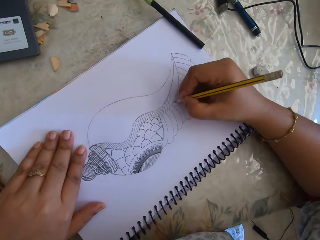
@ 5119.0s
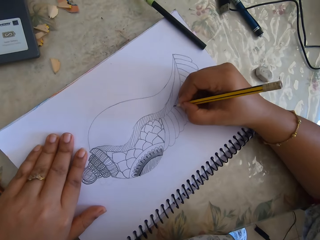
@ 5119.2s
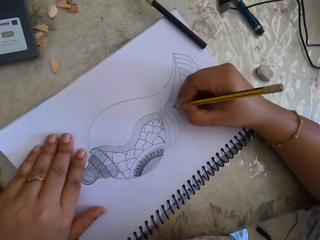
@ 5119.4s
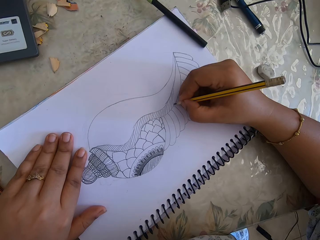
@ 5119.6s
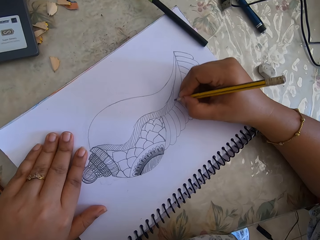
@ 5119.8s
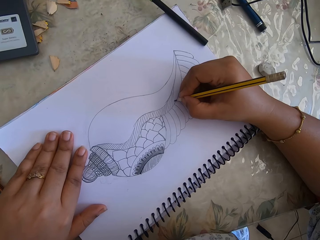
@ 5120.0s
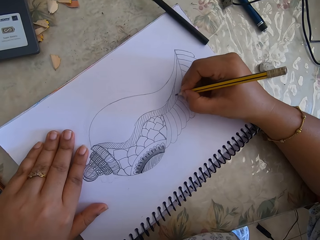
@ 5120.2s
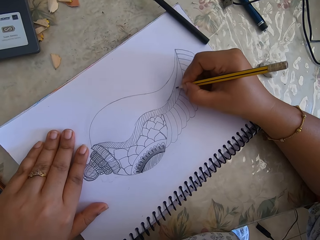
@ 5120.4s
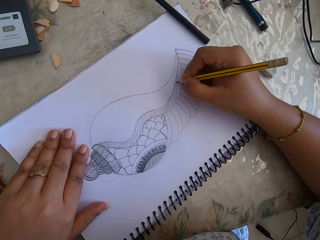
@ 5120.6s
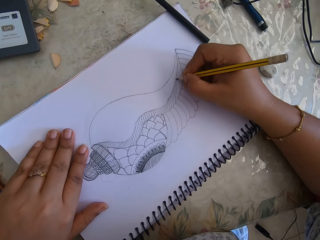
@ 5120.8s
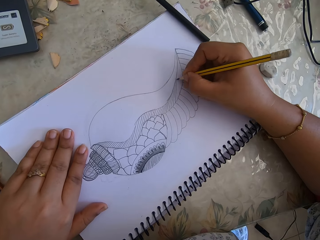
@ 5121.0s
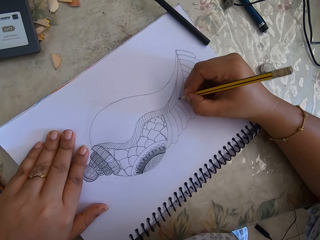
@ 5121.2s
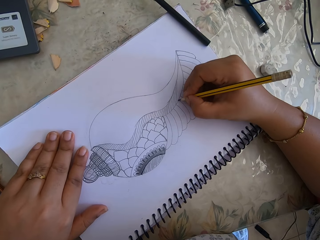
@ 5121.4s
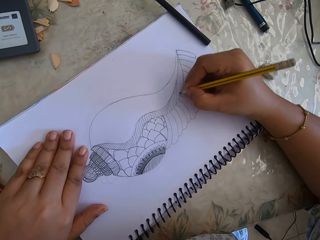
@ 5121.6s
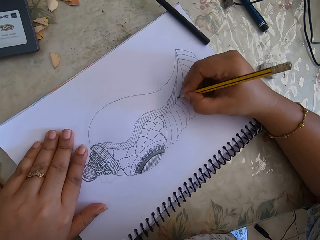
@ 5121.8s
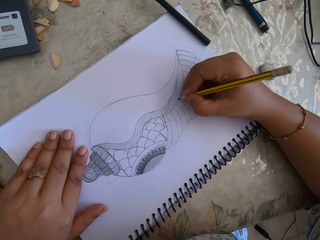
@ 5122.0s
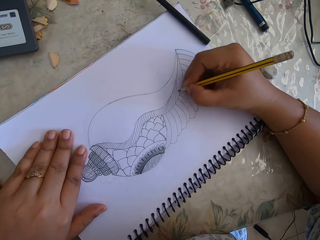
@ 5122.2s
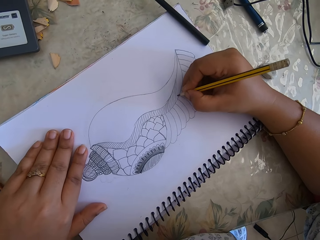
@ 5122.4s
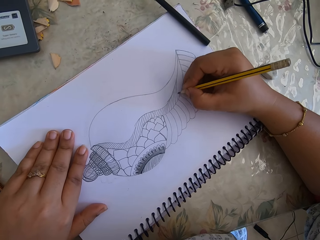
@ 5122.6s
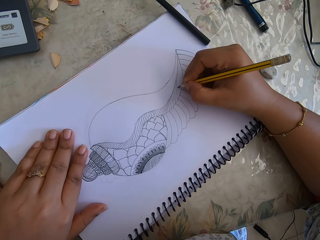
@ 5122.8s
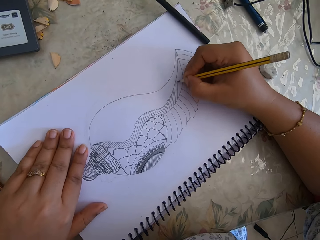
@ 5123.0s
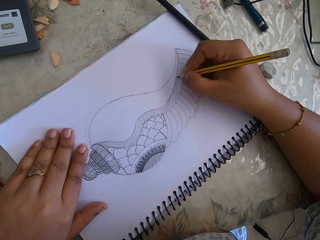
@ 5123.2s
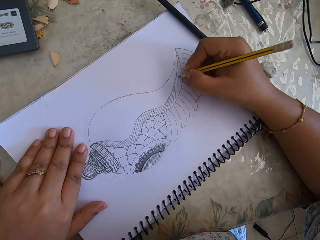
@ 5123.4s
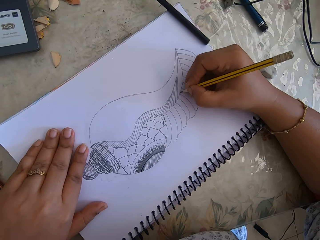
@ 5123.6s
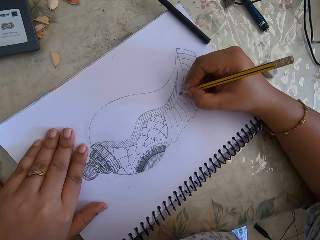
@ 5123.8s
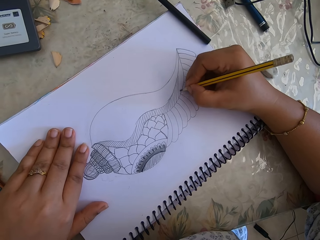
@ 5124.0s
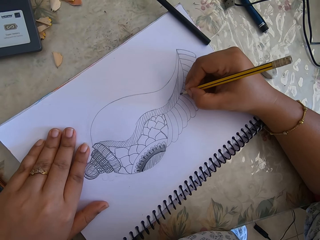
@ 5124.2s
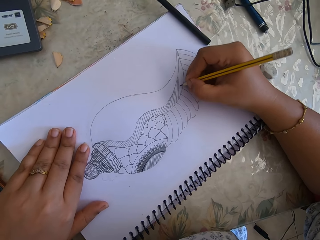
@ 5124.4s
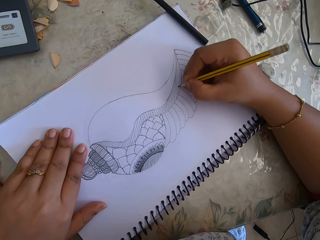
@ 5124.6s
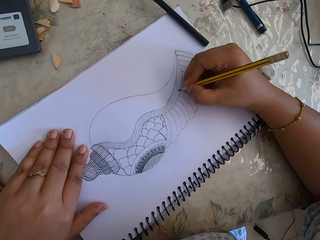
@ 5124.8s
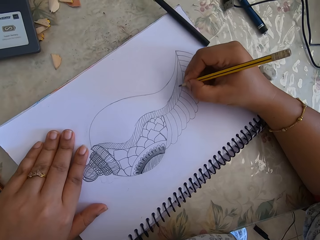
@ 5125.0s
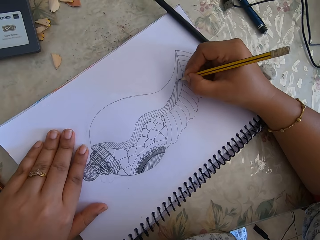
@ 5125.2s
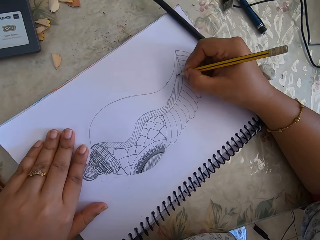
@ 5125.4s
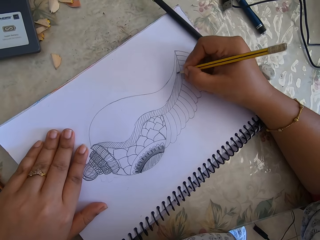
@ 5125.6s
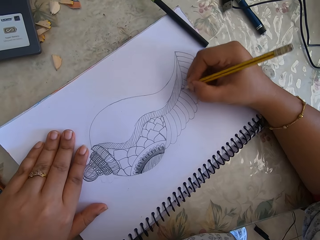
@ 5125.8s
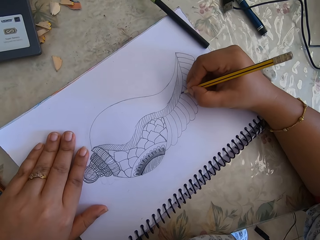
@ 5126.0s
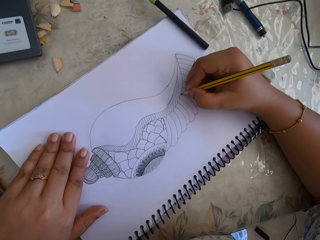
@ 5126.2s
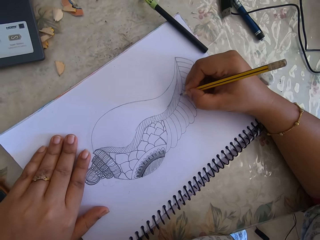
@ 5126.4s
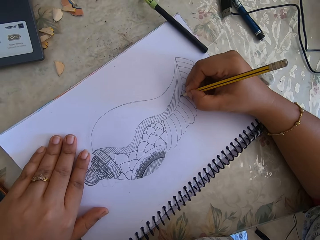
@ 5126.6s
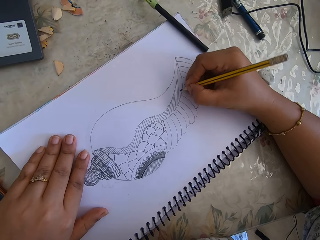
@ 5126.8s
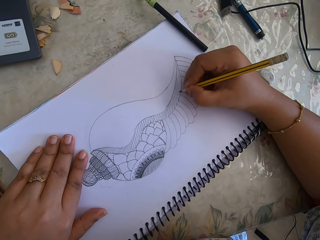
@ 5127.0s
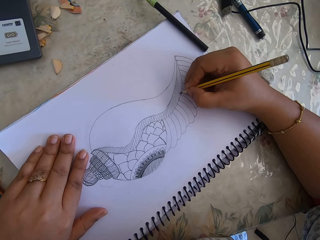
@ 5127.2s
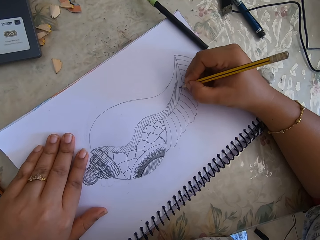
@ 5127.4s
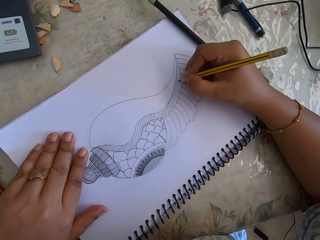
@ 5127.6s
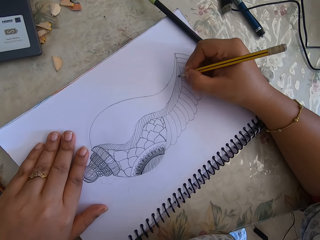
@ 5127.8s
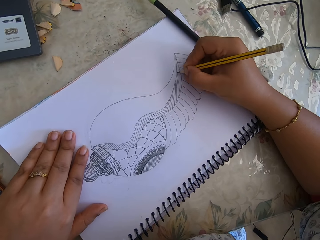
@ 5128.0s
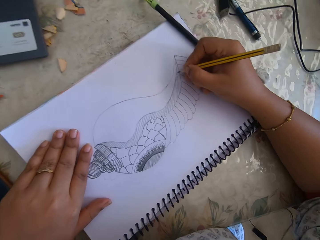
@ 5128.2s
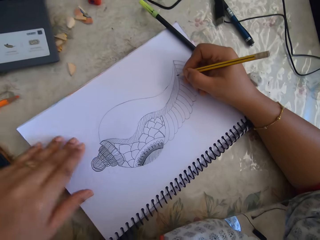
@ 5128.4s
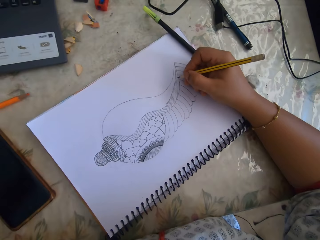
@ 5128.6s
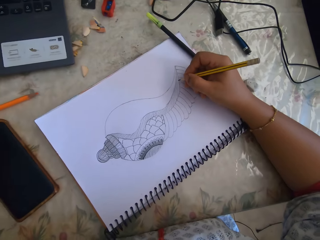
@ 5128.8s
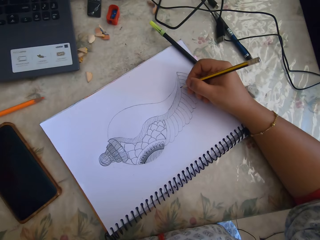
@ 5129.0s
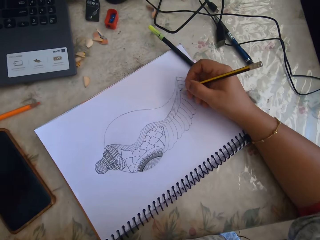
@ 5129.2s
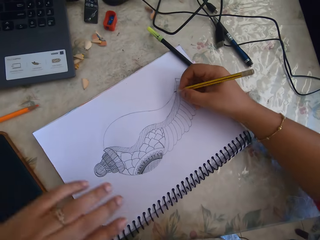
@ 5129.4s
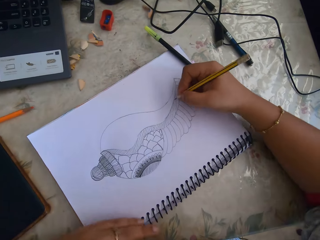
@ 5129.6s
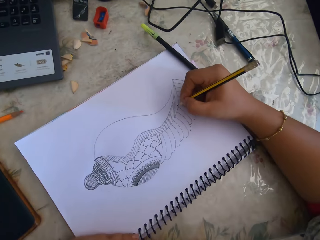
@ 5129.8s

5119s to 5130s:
The camera wearer talks.

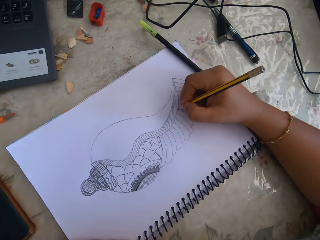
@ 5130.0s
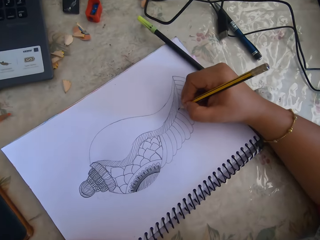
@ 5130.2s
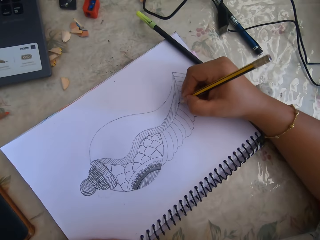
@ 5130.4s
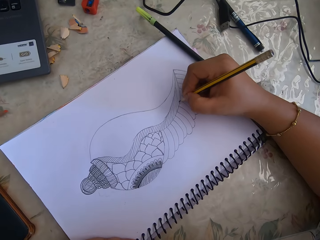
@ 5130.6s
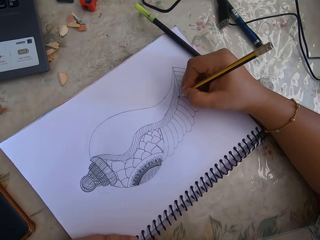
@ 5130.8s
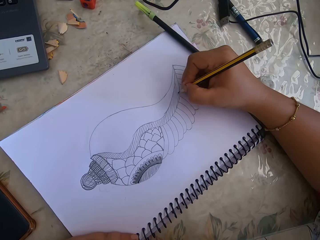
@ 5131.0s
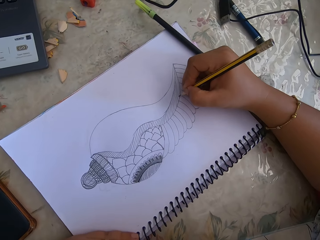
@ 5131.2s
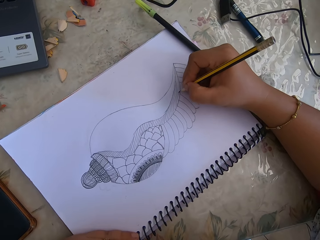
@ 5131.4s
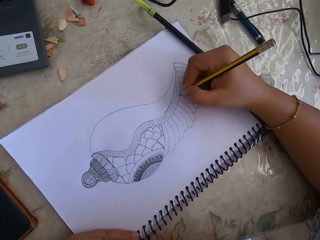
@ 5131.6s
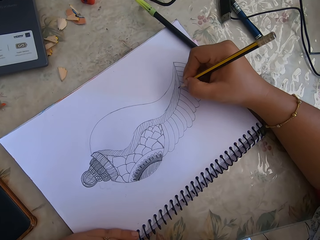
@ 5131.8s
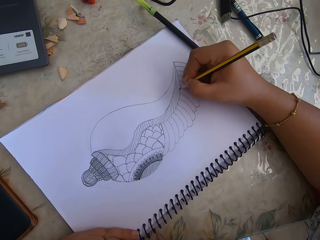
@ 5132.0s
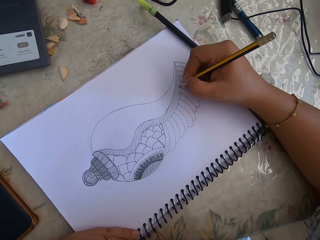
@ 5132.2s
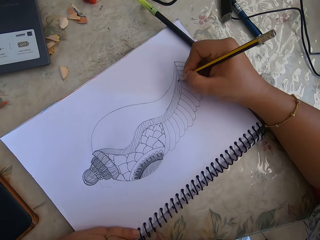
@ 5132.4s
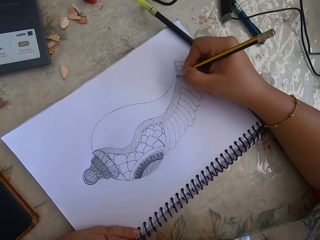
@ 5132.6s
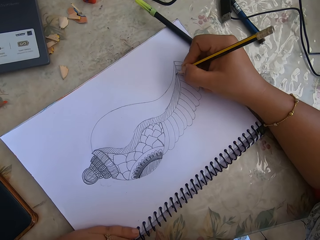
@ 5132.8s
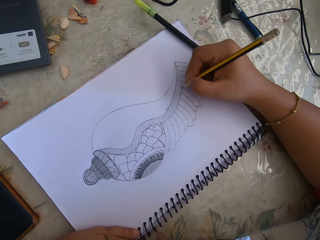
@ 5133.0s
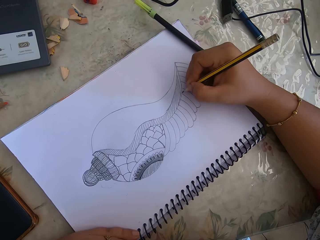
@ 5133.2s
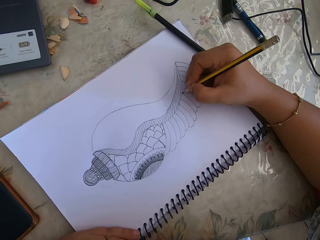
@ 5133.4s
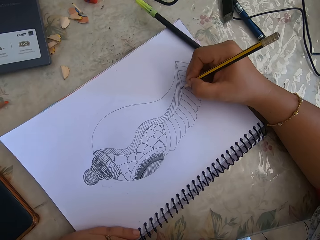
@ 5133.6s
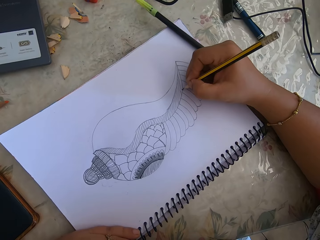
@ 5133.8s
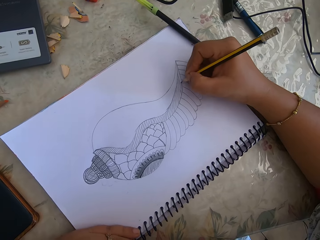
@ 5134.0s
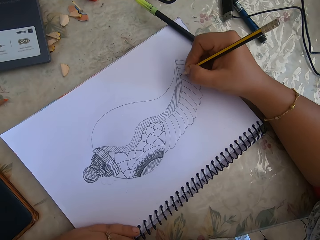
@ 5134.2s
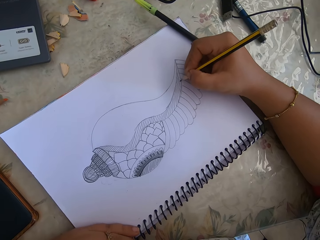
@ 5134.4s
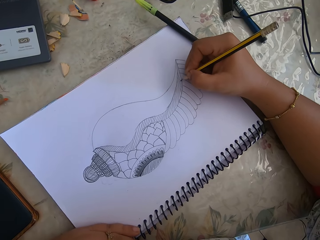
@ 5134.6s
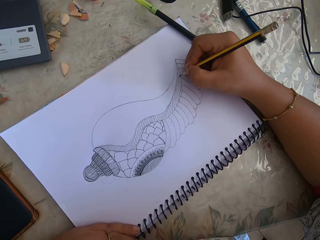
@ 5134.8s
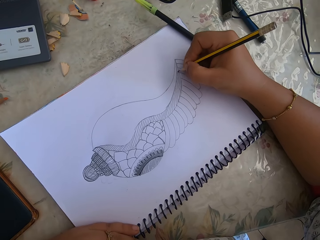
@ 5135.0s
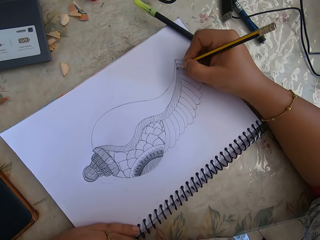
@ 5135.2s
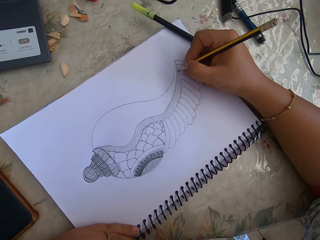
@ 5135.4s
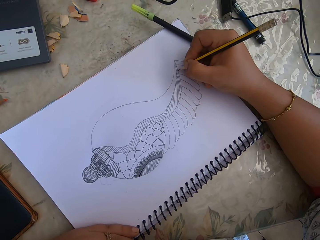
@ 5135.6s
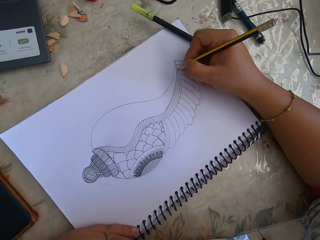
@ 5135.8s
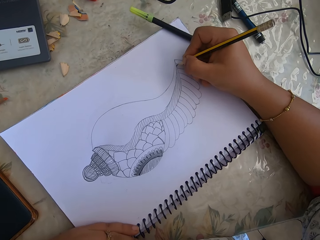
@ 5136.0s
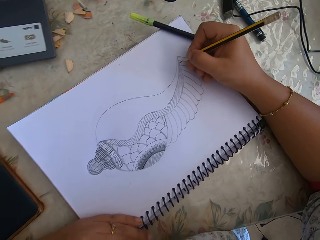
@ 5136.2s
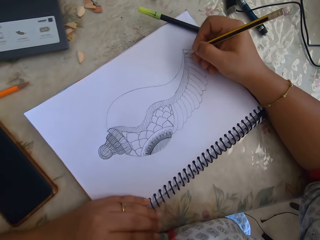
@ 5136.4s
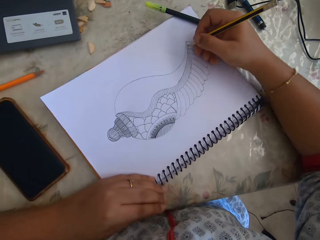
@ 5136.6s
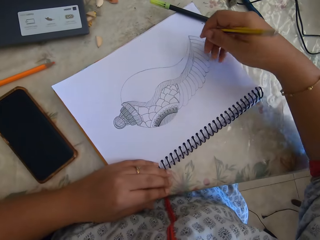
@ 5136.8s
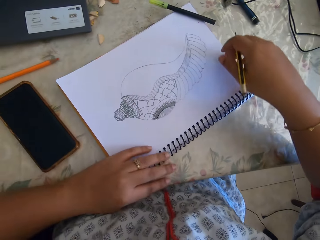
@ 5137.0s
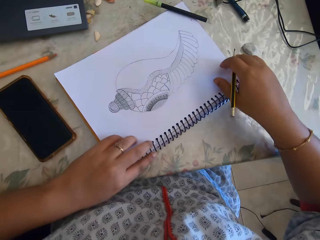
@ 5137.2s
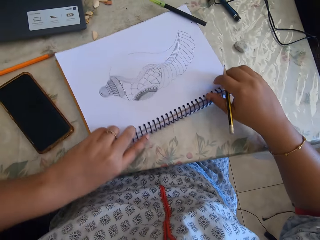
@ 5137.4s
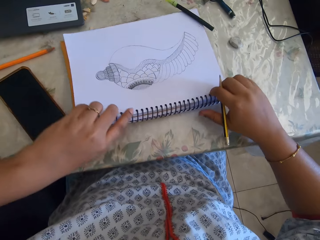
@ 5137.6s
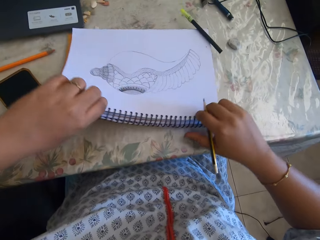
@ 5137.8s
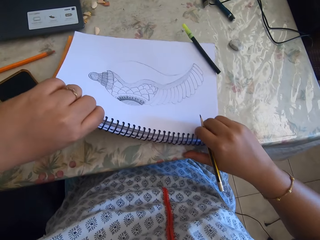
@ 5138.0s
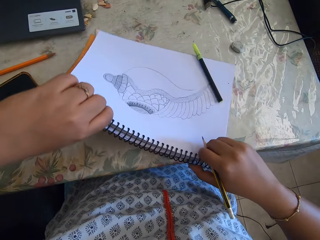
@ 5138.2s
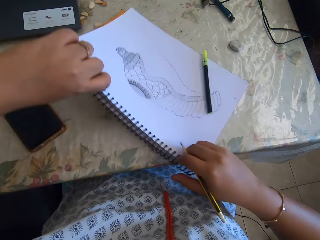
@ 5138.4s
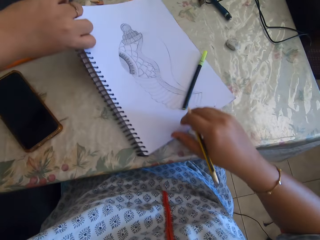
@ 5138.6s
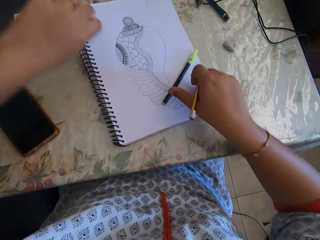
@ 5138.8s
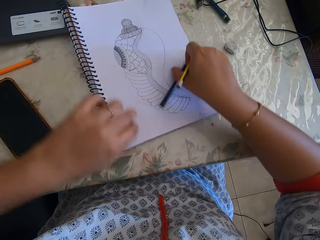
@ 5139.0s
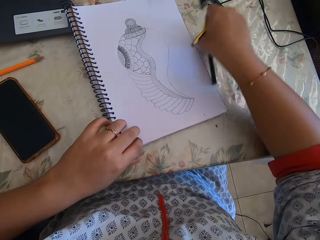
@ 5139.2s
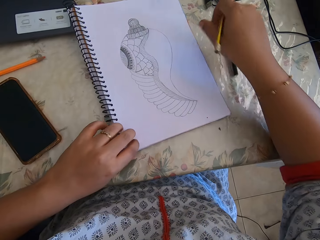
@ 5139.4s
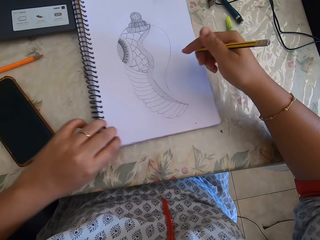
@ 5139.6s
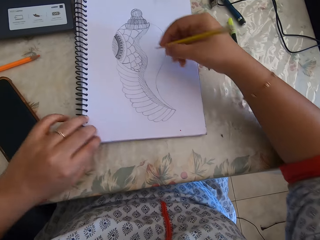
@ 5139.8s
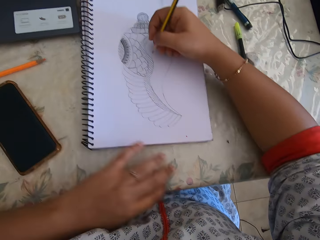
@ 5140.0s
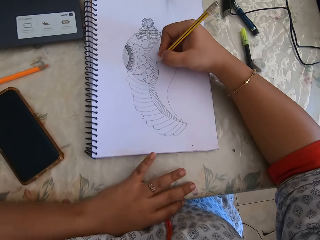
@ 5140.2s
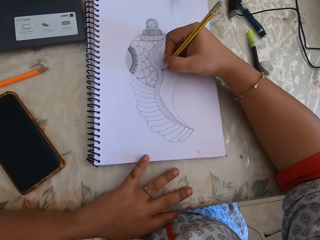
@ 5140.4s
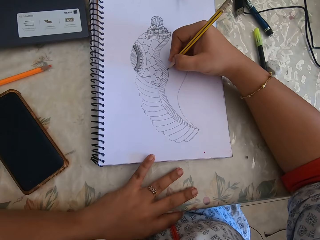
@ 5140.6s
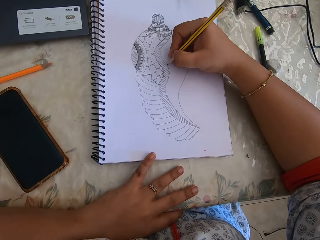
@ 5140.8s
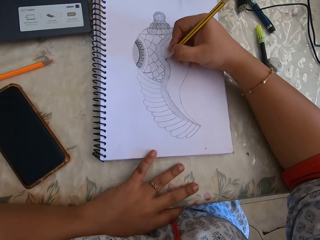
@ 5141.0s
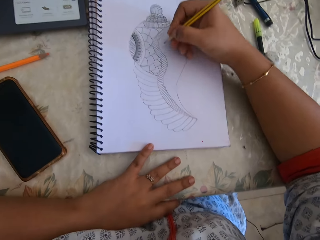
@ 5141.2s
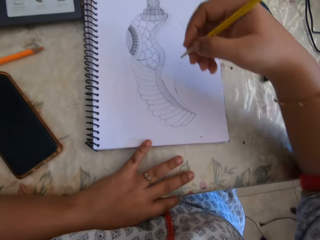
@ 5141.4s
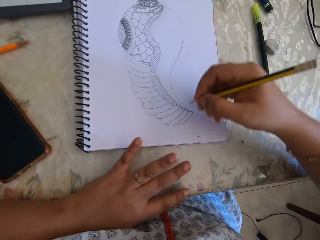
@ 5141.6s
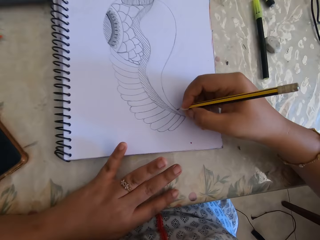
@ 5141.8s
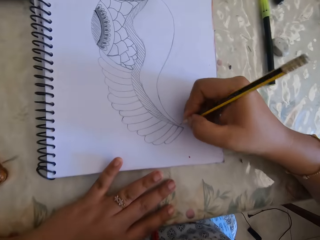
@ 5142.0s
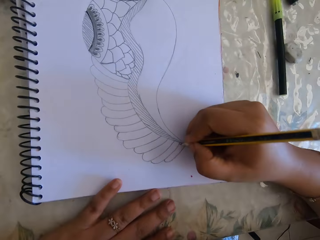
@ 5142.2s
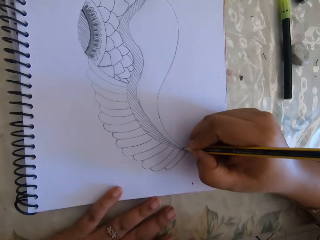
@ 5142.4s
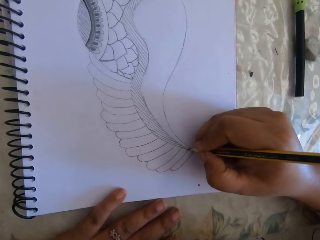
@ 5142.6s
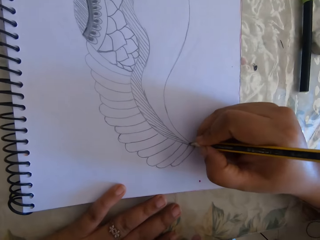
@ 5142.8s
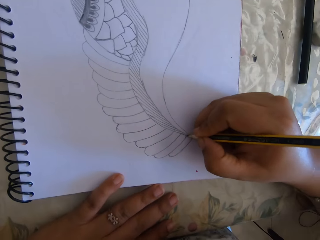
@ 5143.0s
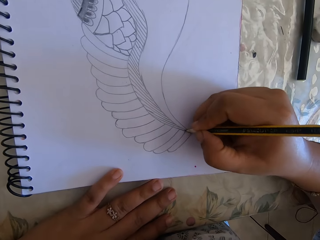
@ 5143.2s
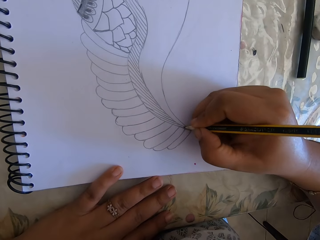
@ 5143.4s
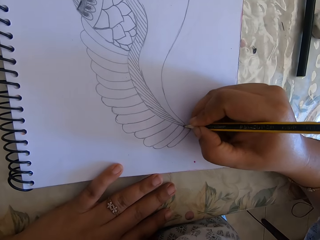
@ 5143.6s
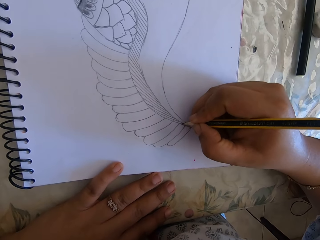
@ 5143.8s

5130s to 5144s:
The camera wearer draws on the notebook. They rotate the notebook. They touch the book. They draw on the notebook.
